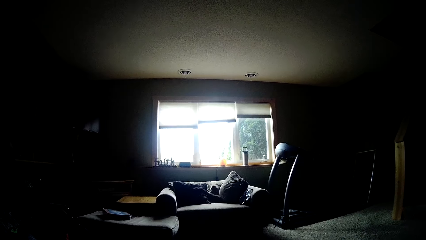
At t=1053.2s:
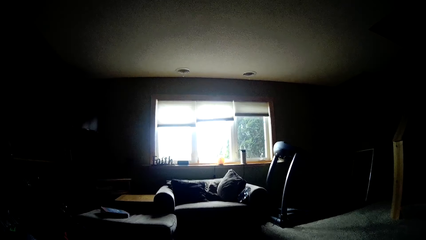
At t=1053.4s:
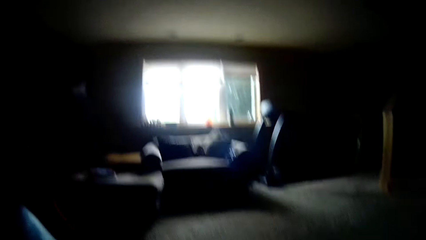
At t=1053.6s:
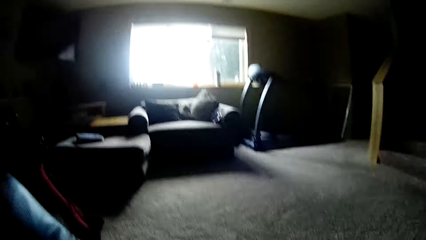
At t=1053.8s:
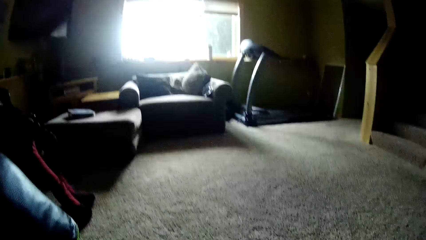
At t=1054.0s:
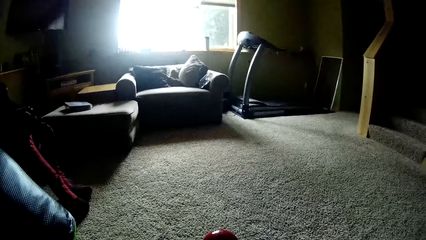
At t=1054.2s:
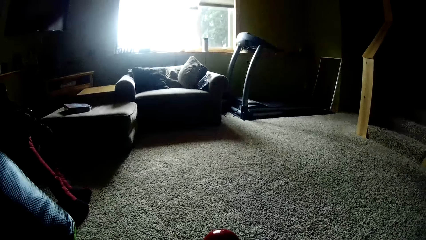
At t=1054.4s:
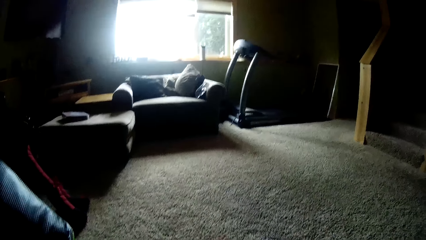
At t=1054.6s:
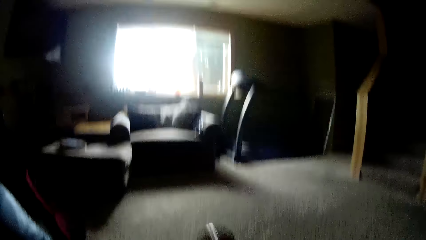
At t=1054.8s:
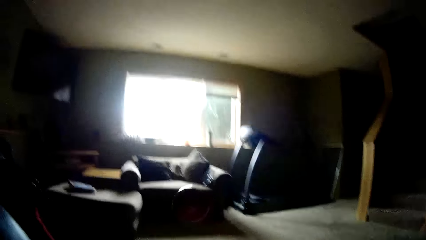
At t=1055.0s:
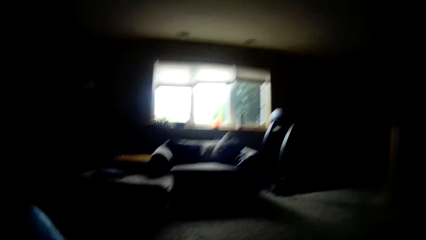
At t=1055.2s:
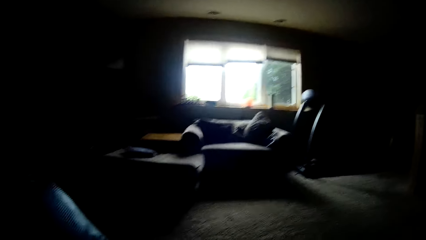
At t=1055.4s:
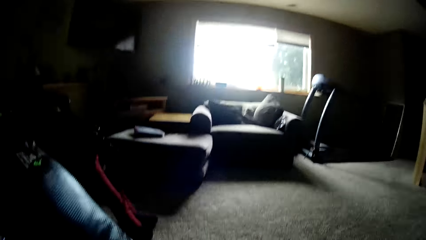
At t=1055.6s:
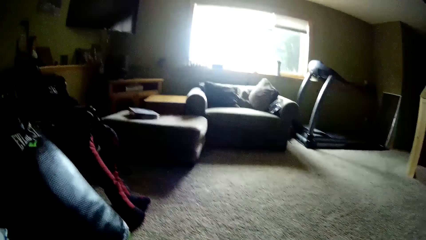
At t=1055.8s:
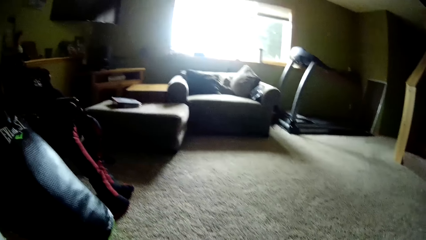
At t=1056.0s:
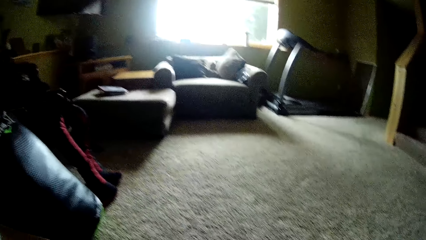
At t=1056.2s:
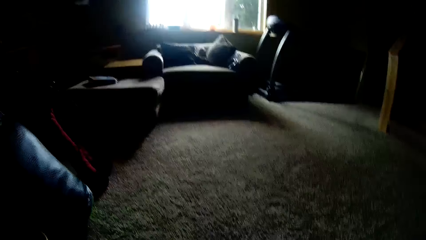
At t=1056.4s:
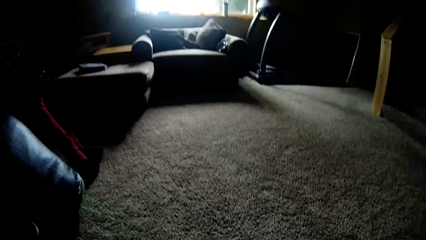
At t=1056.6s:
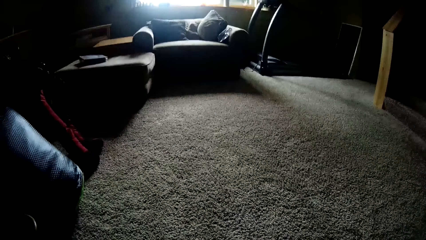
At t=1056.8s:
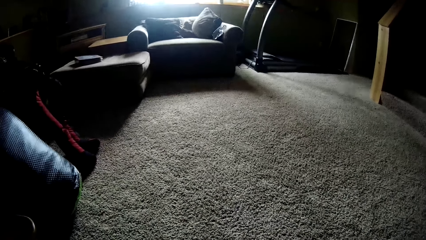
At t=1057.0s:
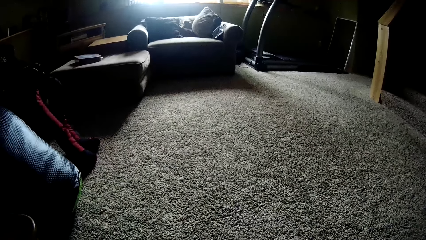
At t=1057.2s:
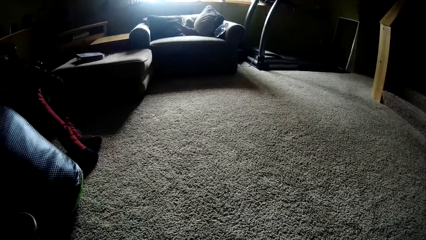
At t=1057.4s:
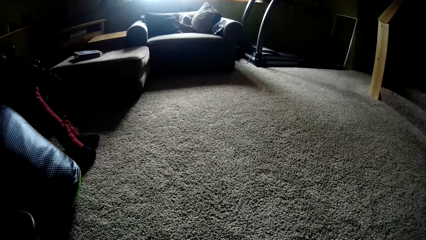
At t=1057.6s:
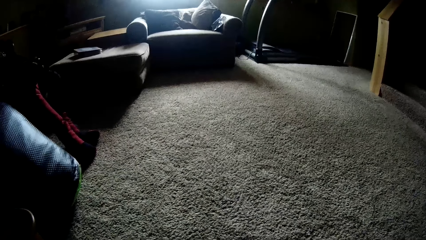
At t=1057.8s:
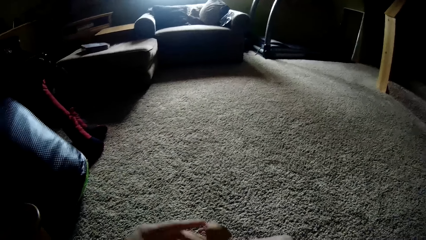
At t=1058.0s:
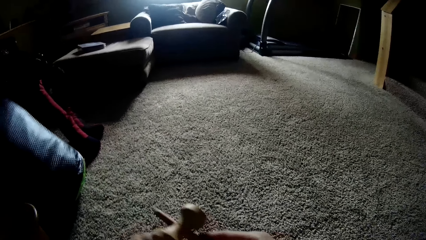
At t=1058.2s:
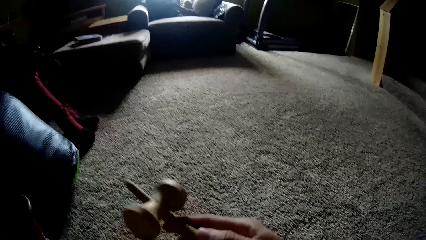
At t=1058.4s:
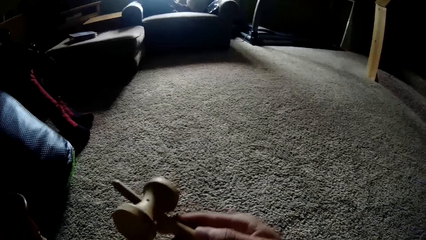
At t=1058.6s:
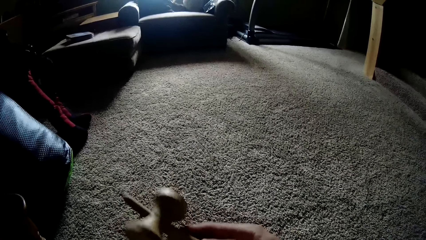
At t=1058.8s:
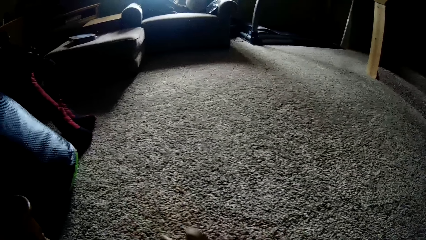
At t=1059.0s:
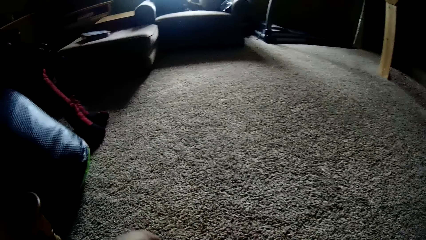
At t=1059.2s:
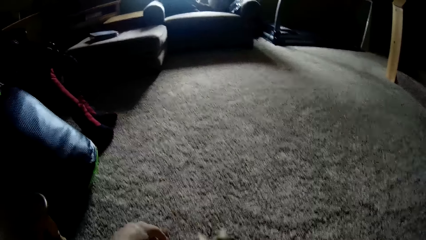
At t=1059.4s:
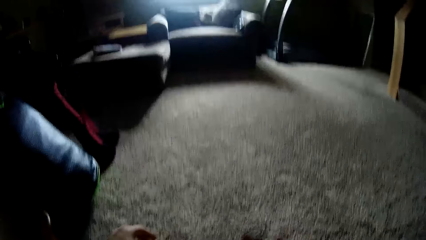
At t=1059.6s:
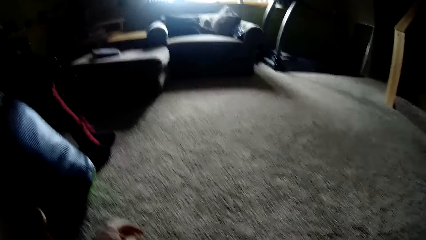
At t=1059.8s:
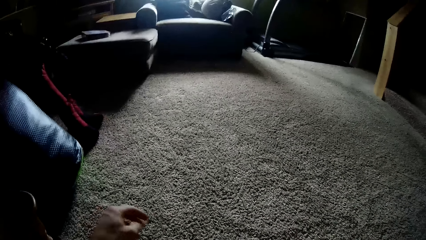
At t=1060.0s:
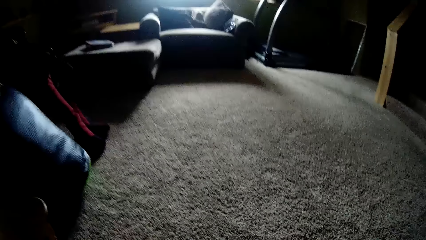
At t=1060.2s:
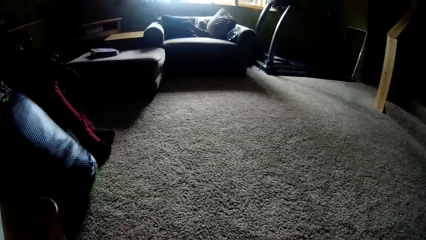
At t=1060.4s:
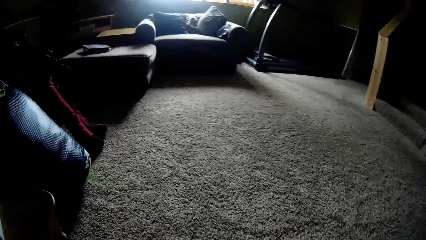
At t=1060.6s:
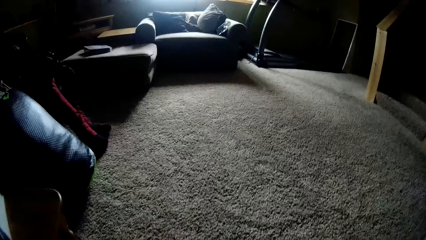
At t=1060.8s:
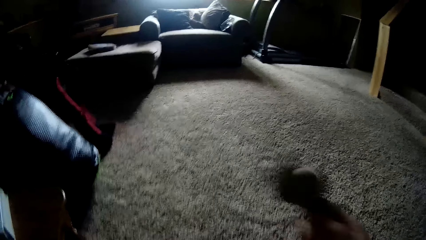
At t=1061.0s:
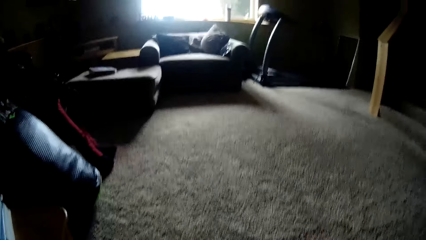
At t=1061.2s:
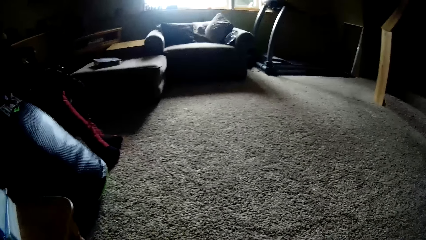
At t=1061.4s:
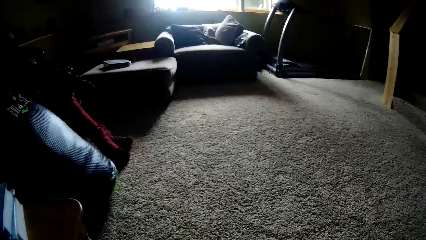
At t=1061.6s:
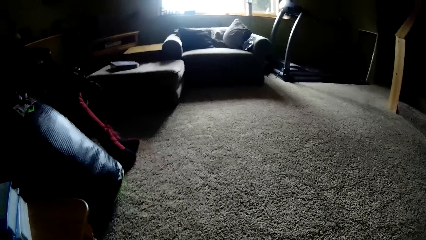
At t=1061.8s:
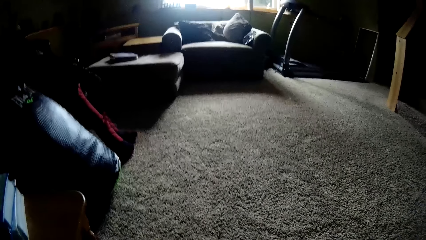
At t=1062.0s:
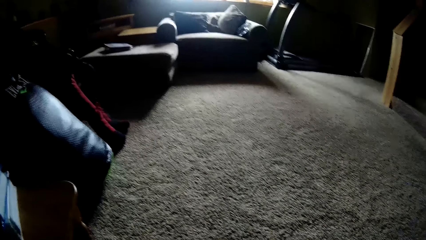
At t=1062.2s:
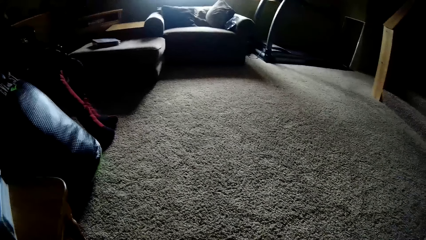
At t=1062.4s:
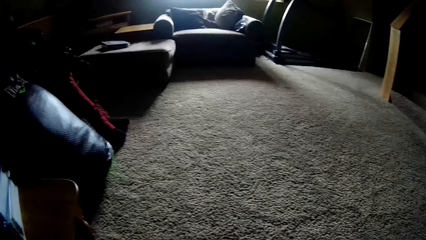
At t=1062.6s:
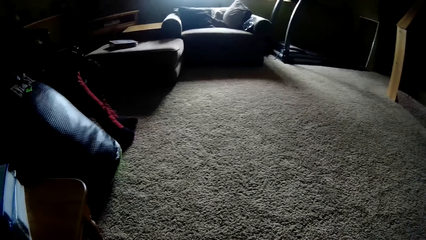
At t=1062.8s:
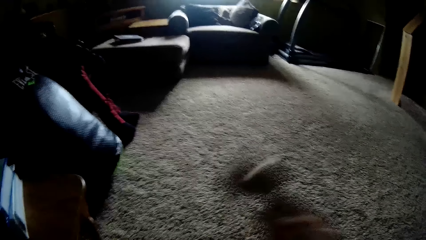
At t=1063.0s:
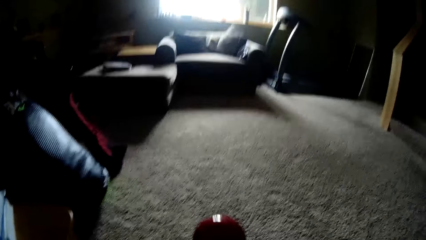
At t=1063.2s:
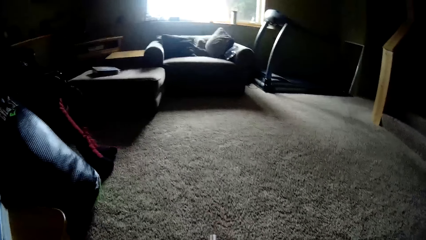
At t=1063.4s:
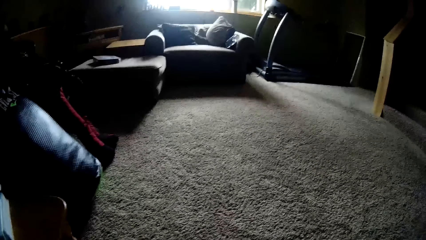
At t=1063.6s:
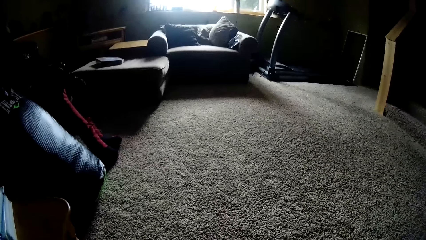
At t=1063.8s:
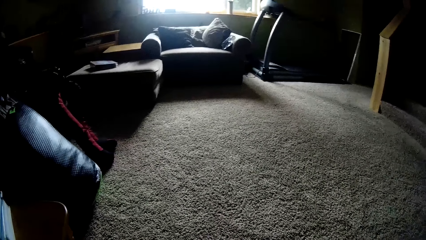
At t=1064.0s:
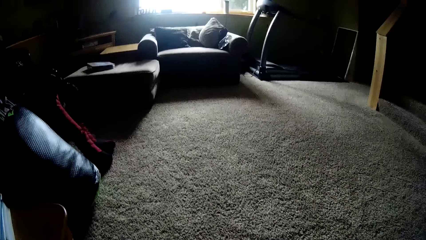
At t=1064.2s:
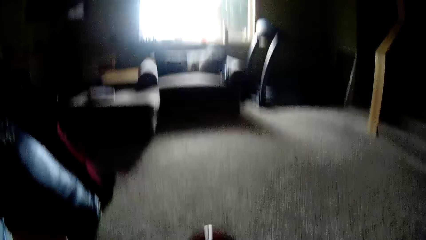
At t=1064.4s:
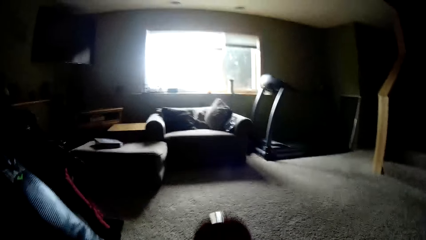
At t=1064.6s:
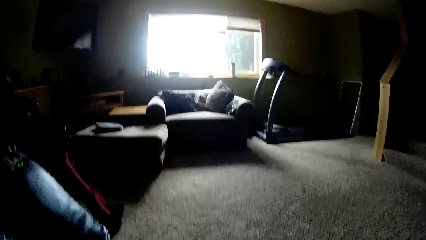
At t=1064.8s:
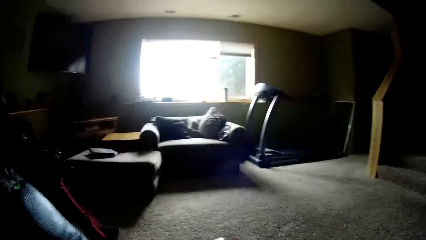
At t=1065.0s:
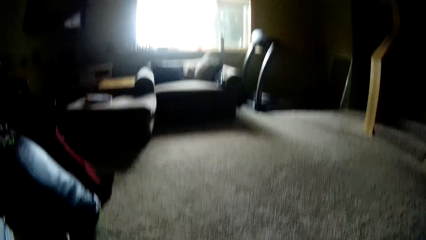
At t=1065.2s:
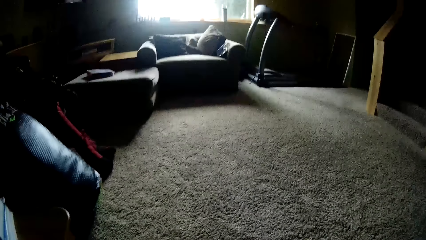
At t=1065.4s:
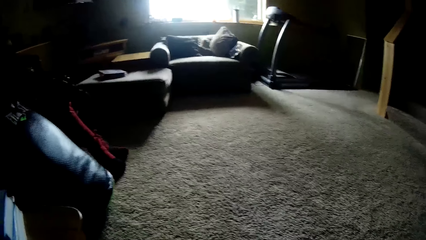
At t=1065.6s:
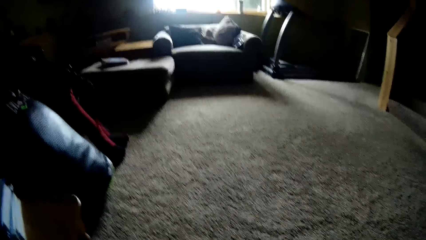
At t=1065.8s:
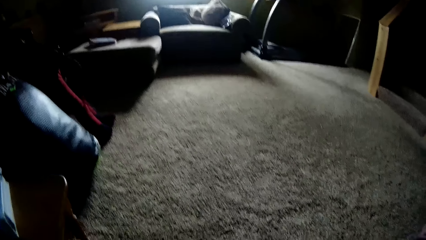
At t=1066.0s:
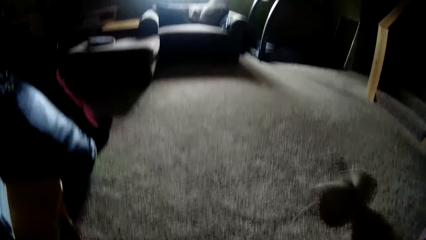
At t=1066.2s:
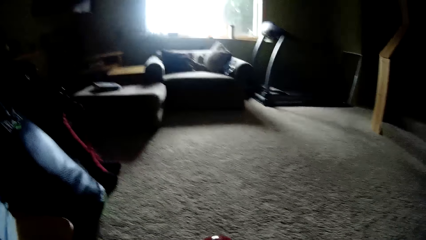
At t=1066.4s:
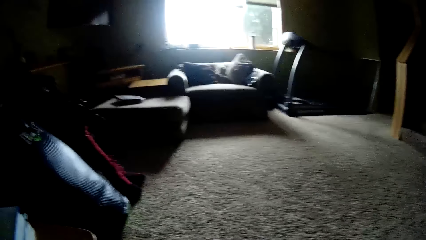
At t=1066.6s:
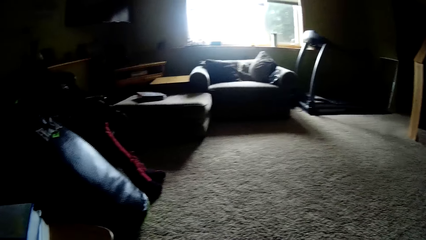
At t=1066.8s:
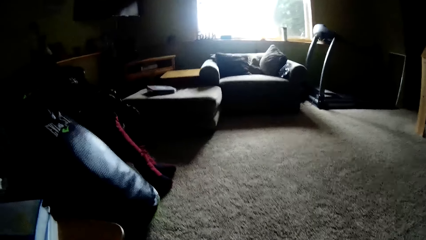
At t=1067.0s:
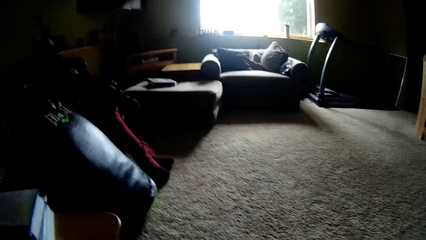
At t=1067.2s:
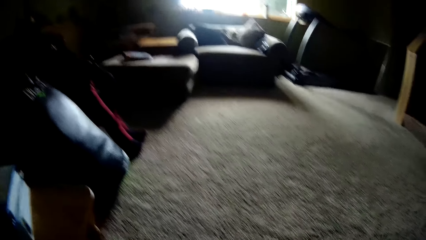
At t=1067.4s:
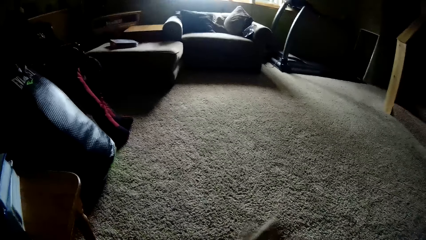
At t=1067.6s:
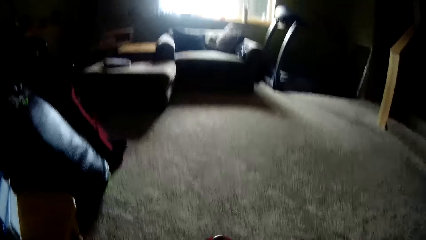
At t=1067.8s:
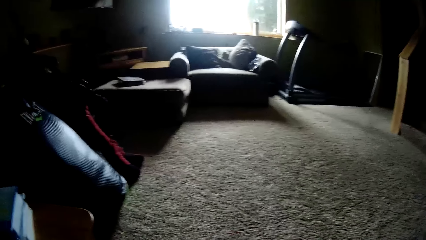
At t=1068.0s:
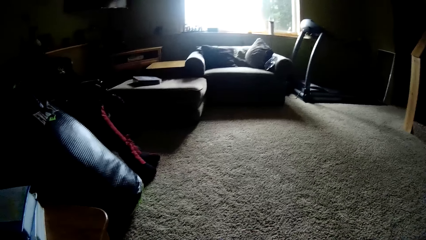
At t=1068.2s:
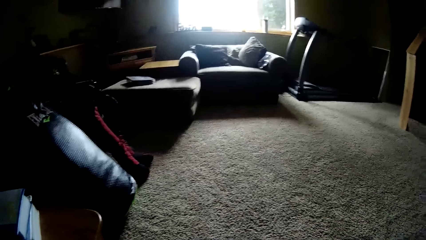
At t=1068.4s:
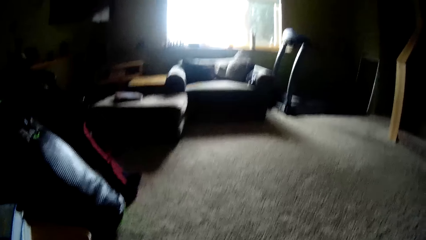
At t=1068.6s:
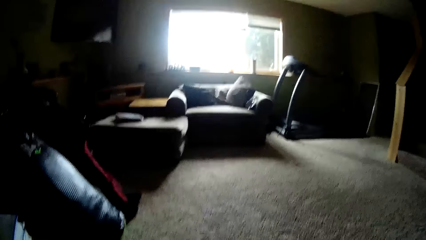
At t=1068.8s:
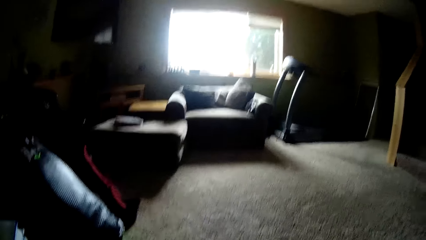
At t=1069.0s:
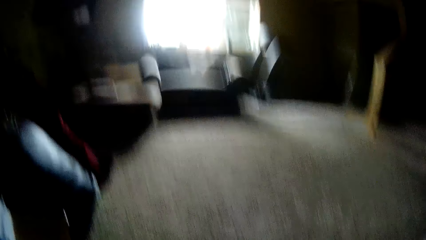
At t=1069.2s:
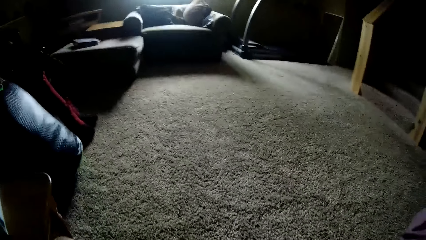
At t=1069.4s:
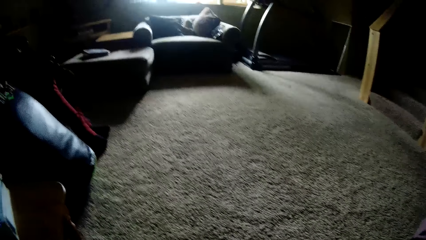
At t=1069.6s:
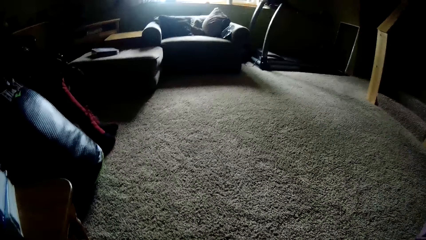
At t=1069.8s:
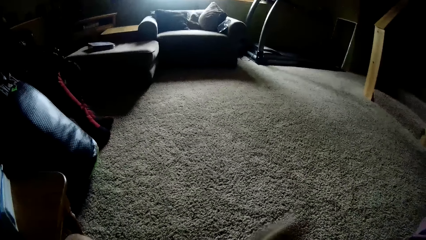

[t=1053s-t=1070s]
The camera wearer tosses a ball up with a wooden tool with the right hand. They toss the ball with the wooden tool with the right hand again. They look around the room. They look around the room again. They toss the ball up with the wooden tool with the right hand. They toss the ball with the wooden tool with the right hand. They toss the ball with the wooden tool with the right hand again.
